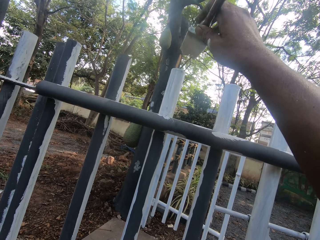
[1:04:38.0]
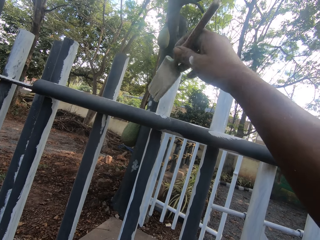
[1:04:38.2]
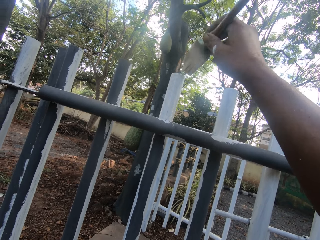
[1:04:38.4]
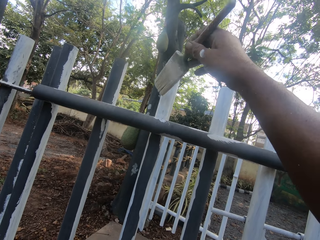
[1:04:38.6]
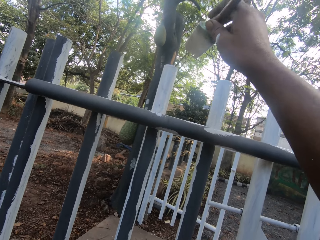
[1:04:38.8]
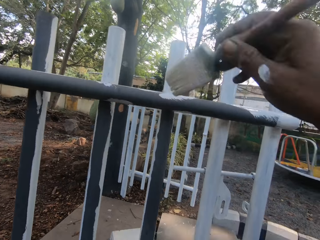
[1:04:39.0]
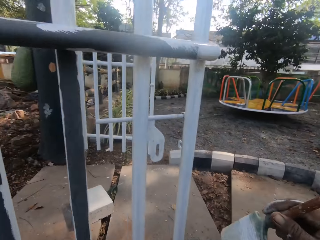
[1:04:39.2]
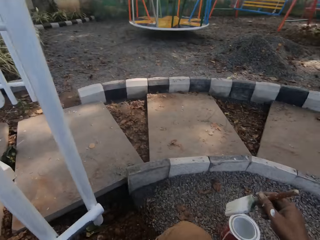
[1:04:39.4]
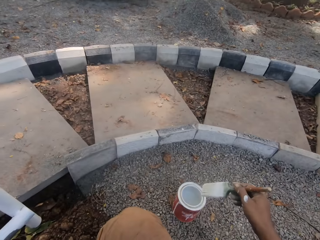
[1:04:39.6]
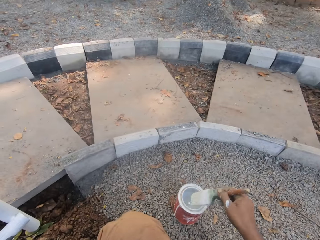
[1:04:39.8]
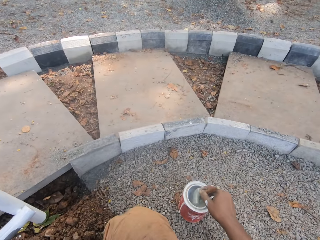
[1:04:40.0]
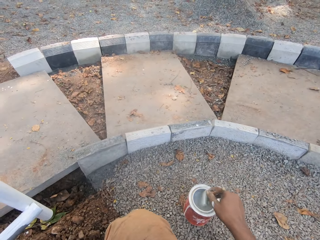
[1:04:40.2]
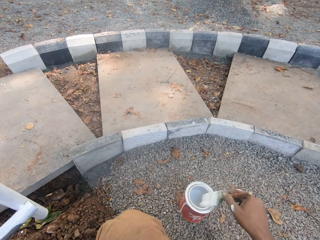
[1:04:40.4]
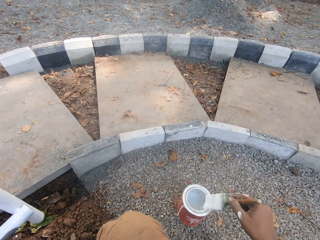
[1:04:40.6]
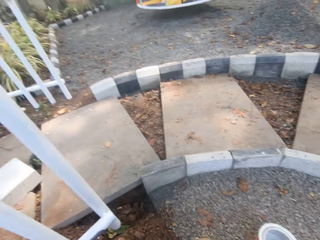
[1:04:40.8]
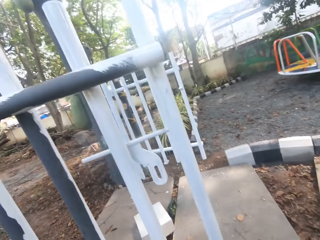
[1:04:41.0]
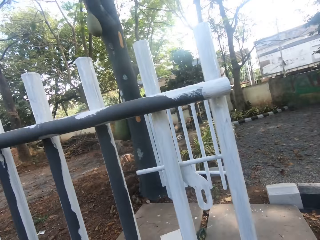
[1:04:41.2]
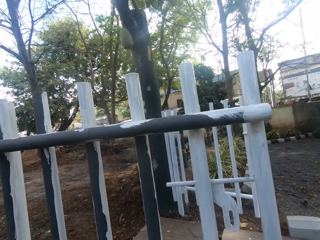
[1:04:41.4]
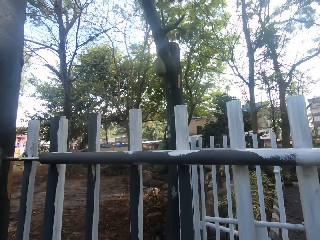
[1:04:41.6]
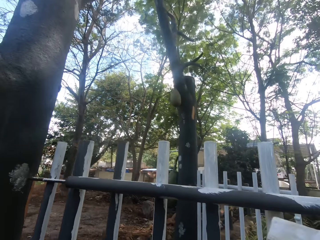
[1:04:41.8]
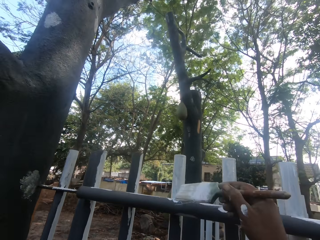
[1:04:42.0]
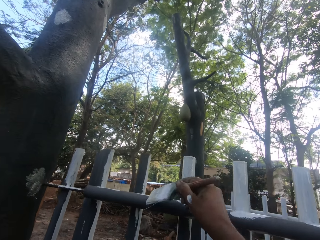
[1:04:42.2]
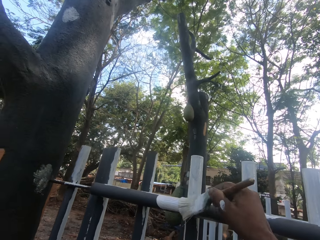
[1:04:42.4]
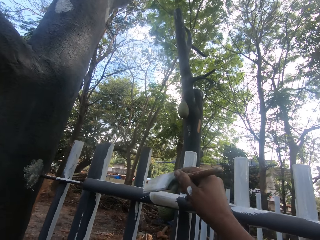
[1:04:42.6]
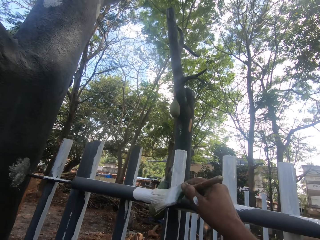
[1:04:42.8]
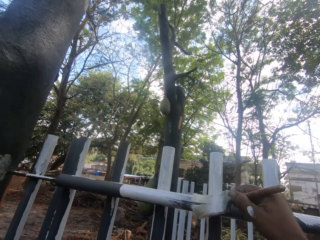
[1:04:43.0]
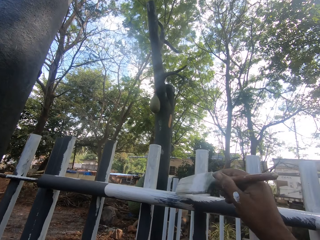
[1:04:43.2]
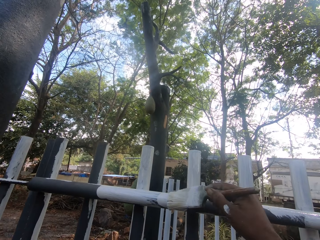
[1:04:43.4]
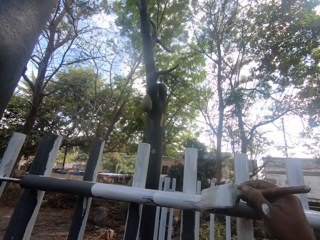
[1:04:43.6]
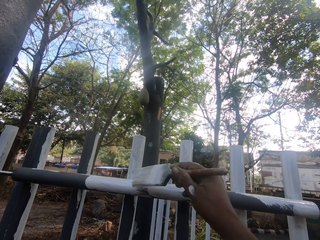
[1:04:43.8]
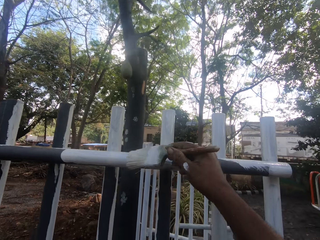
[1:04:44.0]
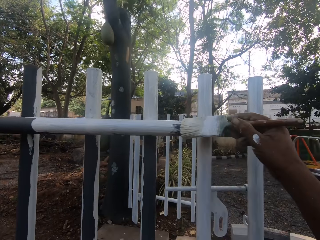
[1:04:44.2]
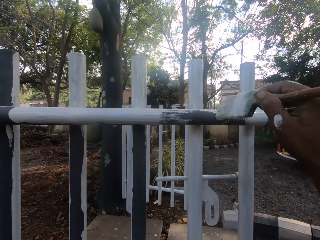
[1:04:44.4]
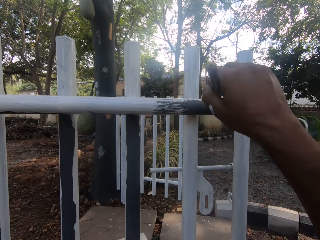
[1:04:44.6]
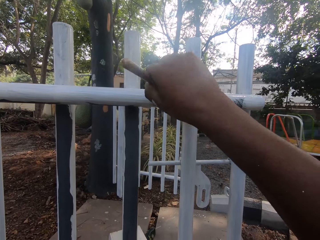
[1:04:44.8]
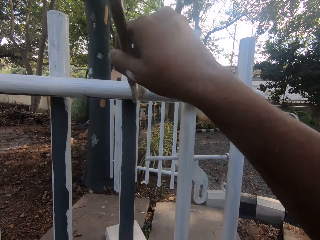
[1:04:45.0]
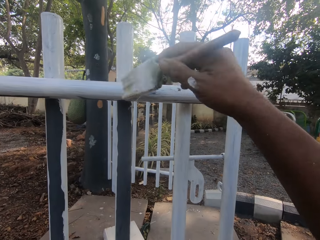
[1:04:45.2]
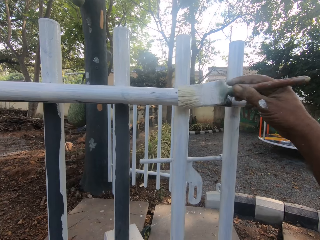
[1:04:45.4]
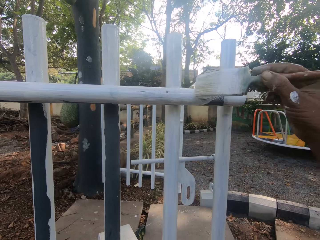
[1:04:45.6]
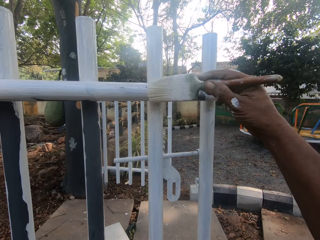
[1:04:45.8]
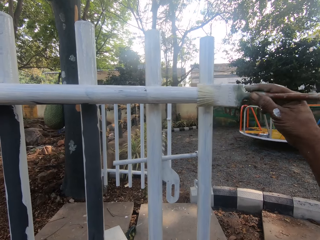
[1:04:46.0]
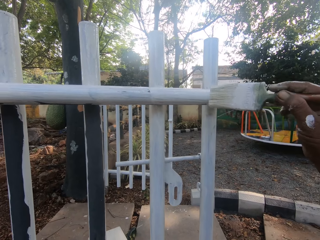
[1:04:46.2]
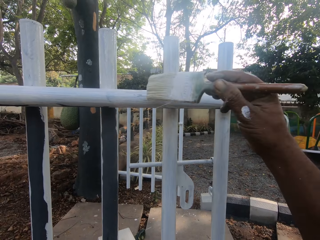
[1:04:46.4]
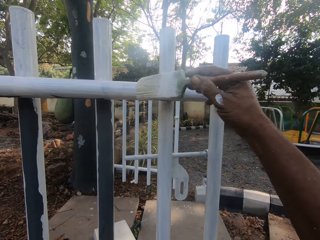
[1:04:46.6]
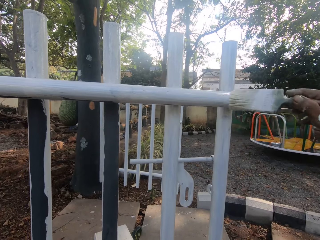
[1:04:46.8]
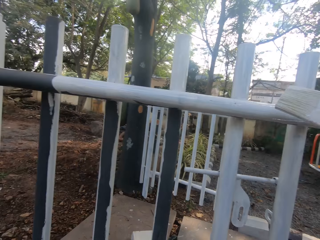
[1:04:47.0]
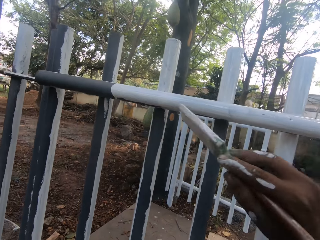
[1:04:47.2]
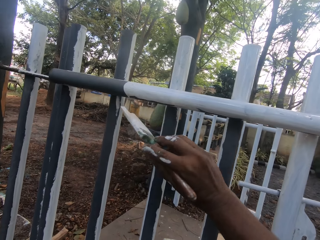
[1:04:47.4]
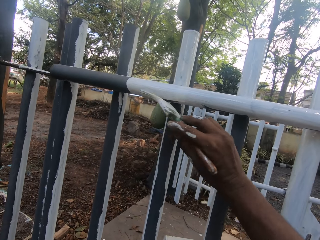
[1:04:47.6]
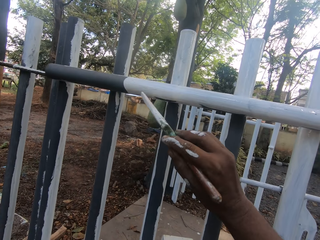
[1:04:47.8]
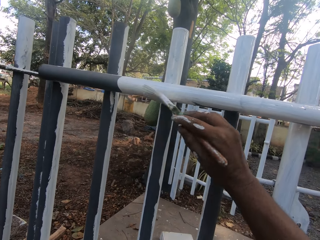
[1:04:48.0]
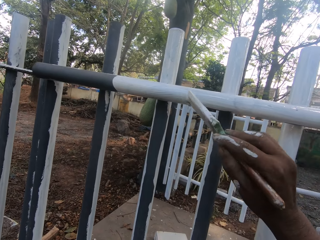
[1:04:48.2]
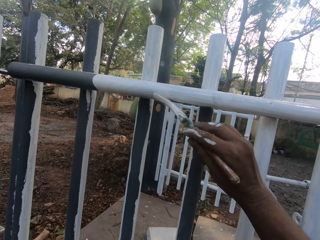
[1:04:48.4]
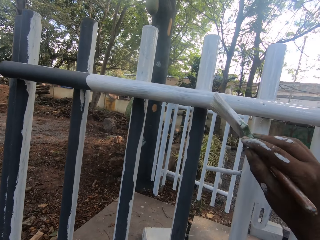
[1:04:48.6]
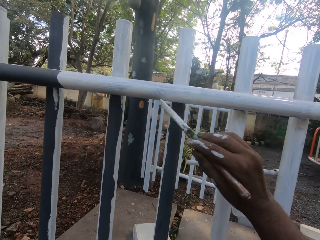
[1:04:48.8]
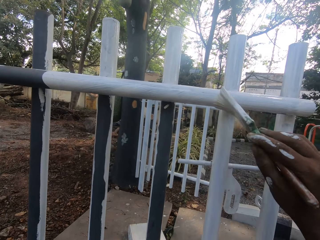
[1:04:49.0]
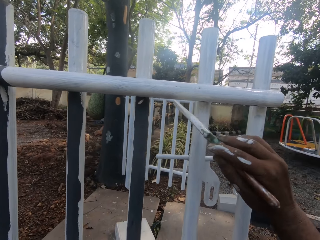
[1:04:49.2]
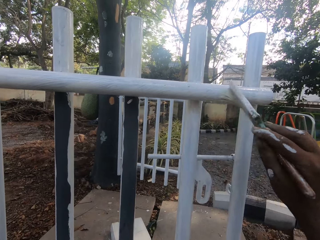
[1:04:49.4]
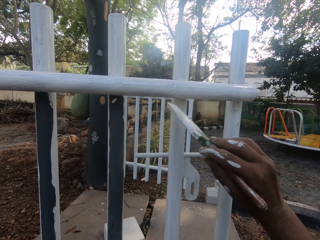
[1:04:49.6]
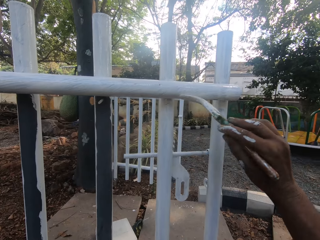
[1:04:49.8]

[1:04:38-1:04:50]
The camera wearer dips a paint brush in a paint can. They look around. They paint the metal rail.

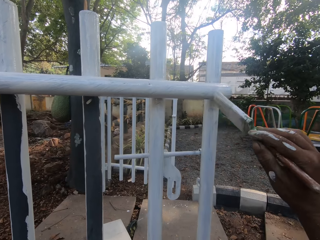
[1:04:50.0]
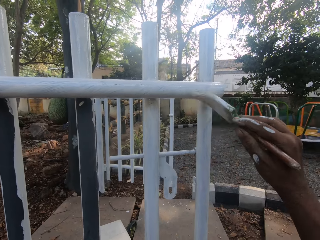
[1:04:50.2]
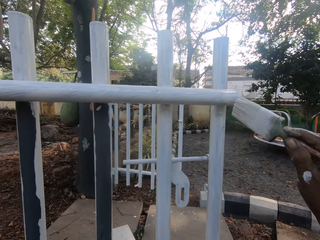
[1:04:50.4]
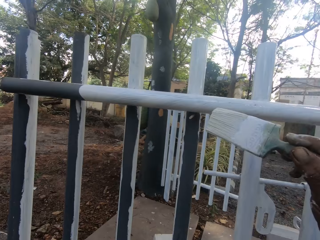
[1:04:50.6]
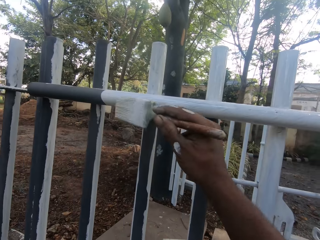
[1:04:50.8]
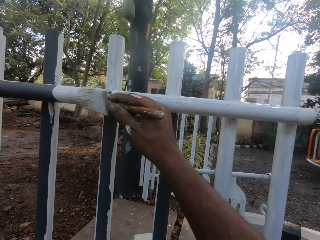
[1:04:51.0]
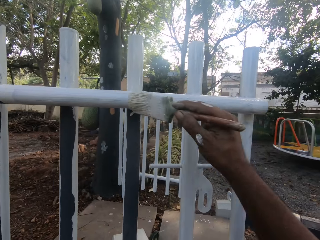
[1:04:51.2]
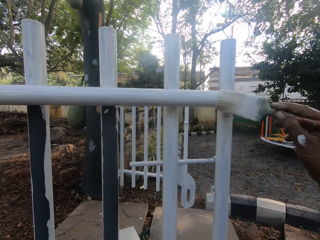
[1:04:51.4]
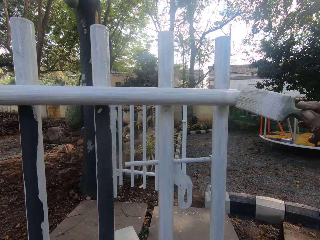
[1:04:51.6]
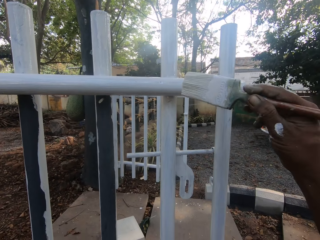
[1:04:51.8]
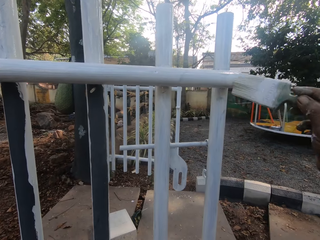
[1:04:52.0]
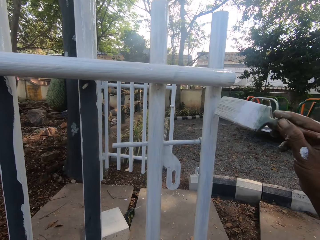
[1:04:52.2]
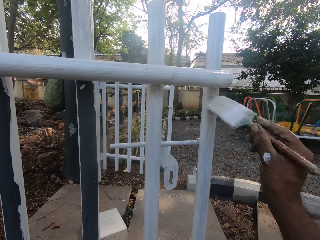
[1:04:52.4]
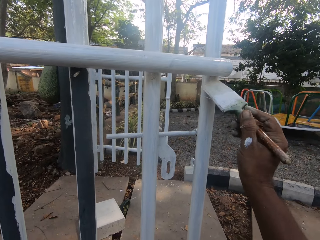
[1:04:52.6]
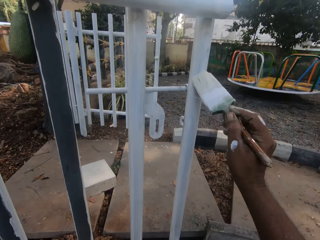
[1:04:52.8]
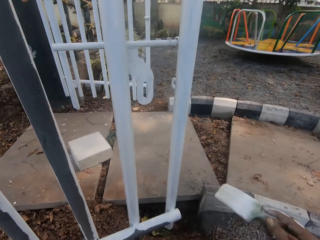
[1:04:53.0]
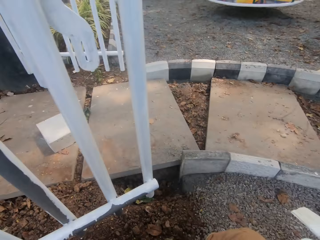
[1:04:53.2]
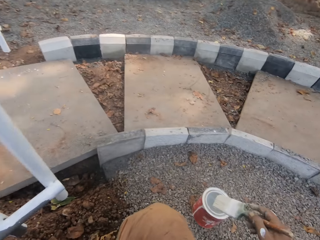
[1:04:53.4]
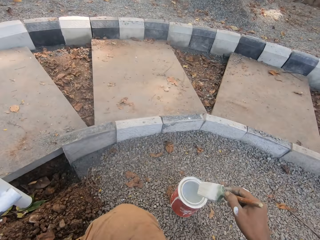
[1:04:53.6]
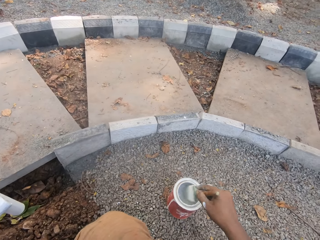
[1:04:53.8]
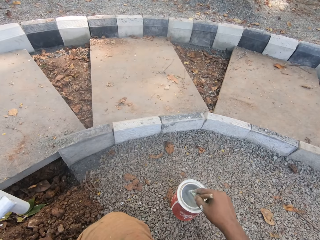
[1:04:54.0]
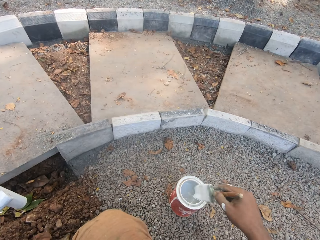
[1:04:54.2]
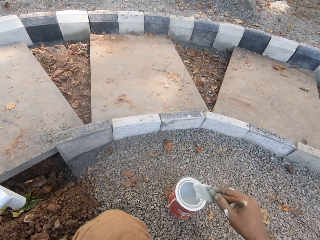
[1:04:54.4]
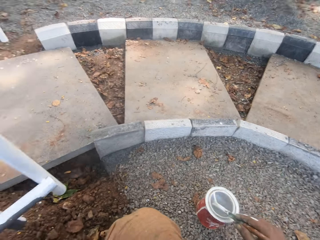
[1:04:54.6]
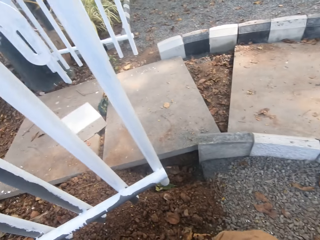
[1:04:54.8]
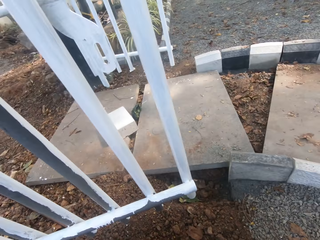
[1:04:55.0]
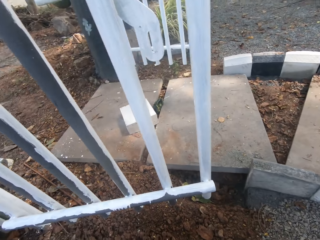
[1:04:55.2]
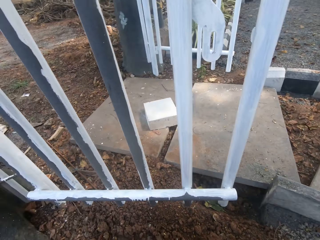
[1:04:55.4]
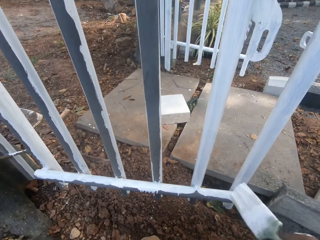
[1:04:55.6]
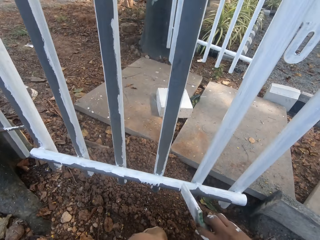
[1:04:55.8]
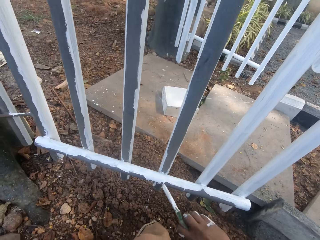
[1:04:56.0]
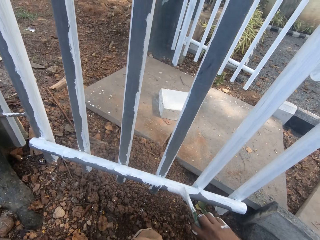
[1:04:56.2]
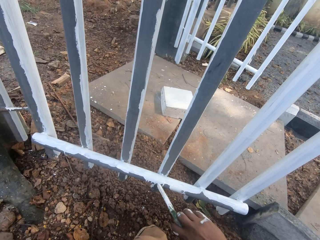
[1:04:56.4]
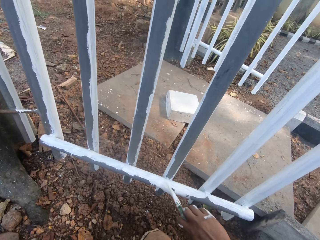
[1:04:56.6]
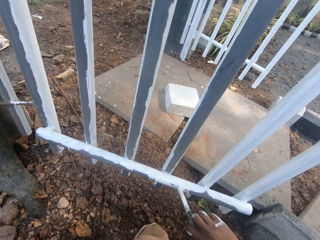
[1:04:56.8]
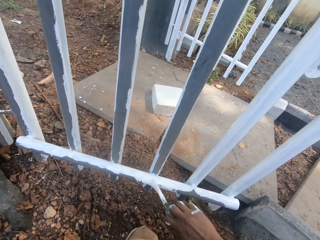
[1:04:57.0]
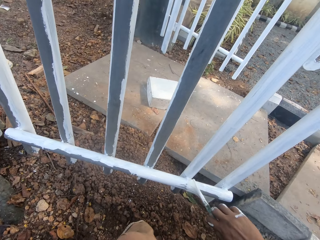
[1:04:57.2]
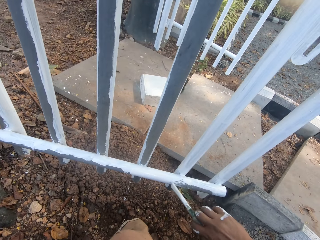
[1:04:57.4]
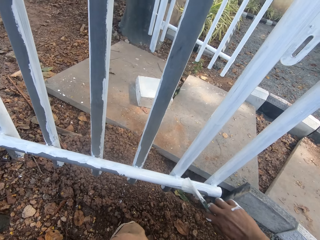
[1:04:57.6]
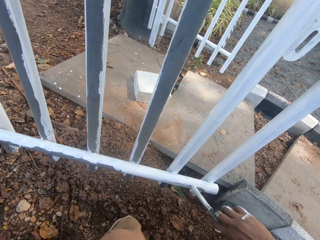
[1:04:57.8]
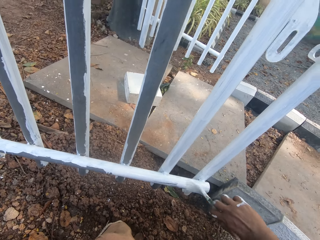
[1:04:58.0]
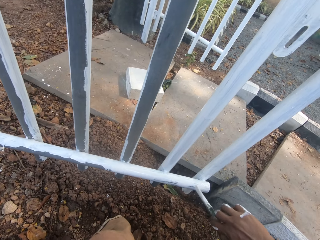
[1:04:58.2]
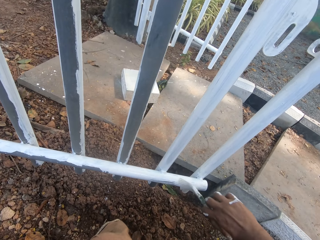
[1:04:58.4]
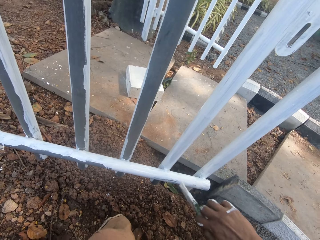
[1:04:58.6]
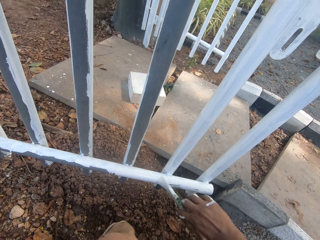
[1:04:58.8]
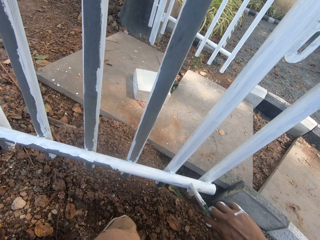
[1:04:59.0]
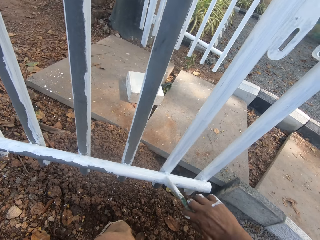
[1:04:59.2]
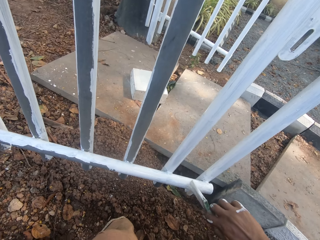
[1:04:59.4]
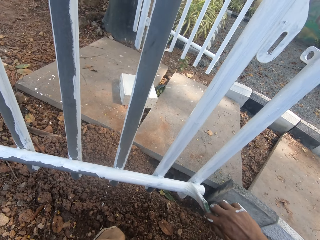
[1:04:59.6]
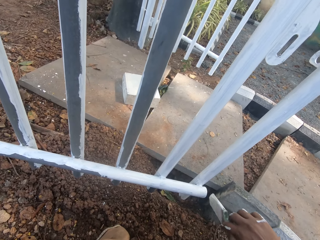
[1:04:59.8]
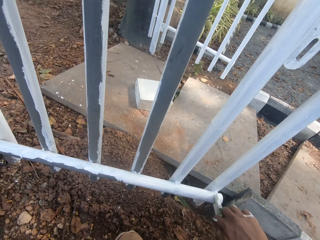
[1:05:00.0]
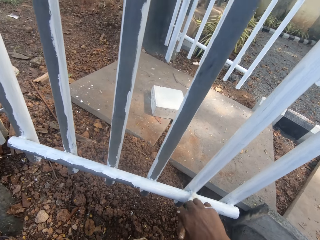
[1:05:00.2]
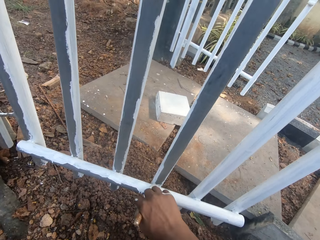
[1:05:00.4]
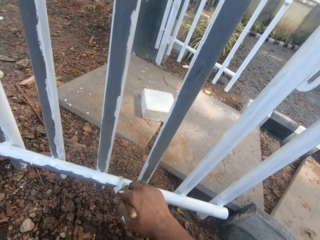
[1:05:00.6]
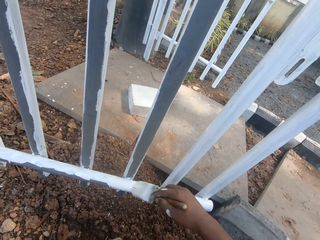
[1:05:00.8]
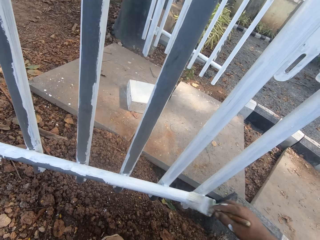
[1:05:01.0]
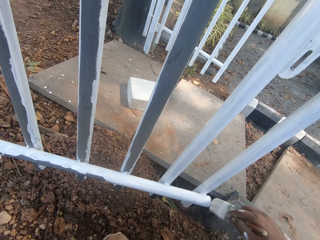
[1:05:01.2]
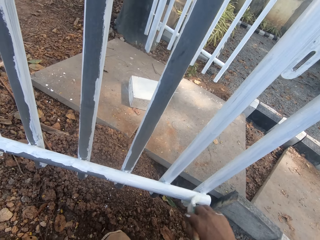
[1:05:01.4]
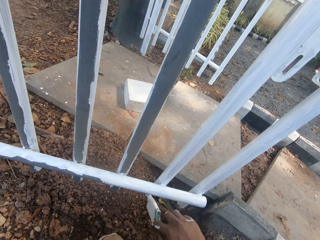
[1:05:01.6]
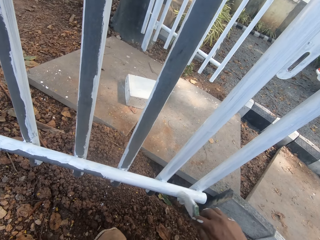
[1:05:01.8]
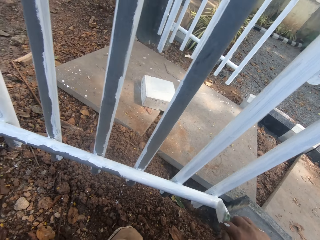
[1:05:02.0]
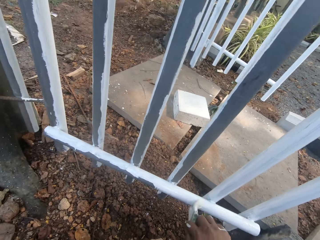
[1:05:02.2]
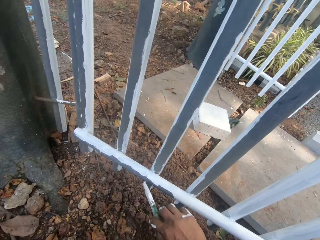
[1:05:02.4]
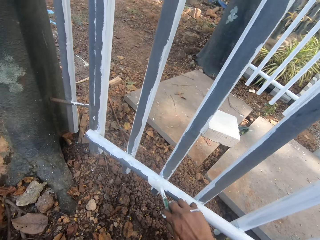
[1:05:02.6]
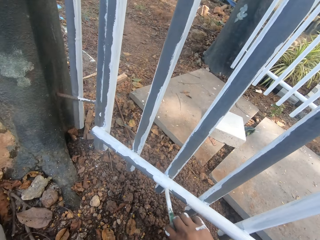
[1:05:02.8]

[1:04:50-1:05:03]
The camera wearer dips a paint brush in a paint can. They look around. They paint the metal rail.
